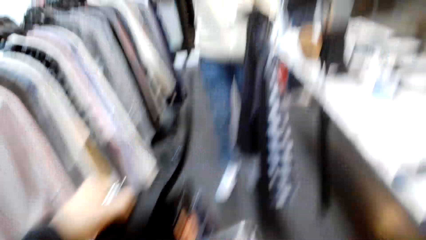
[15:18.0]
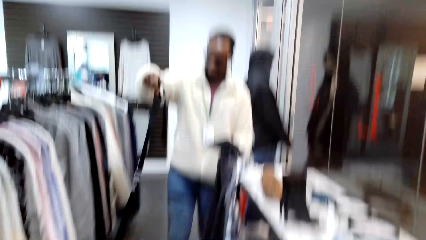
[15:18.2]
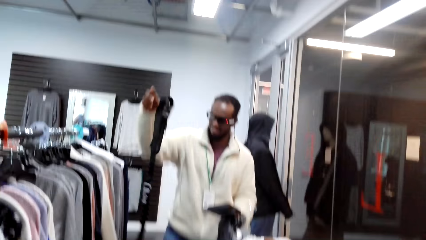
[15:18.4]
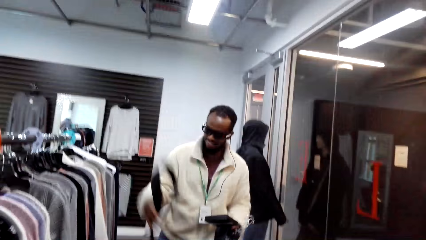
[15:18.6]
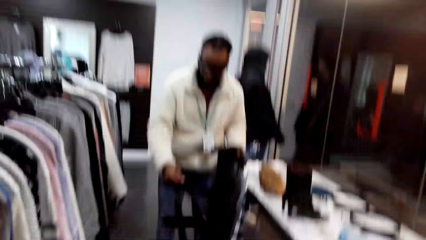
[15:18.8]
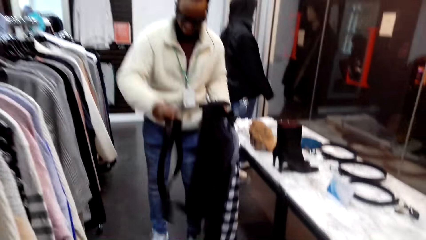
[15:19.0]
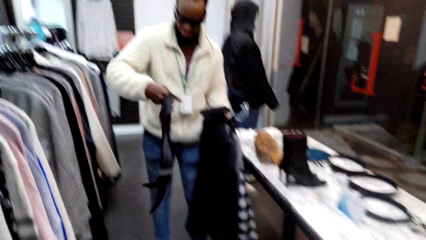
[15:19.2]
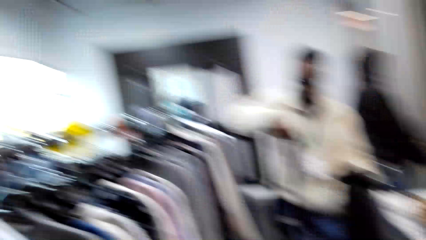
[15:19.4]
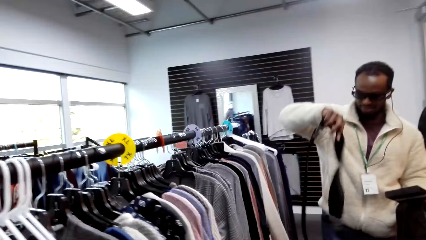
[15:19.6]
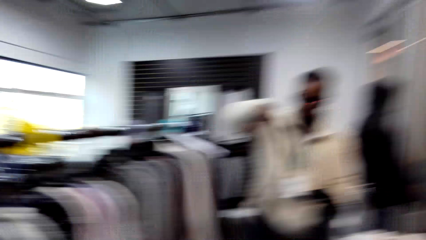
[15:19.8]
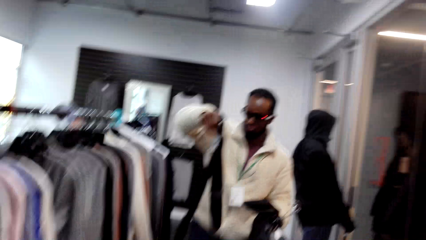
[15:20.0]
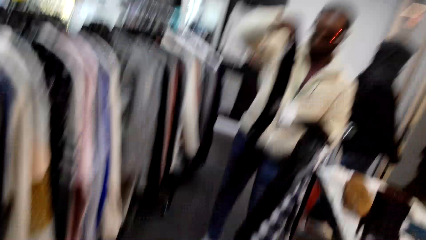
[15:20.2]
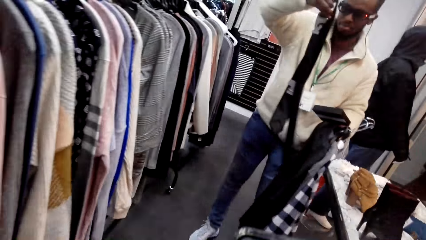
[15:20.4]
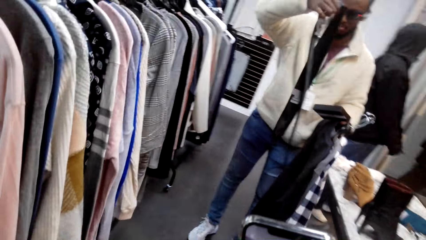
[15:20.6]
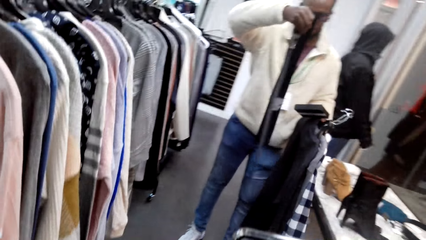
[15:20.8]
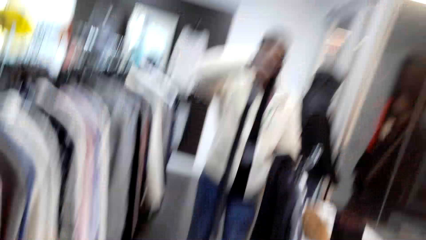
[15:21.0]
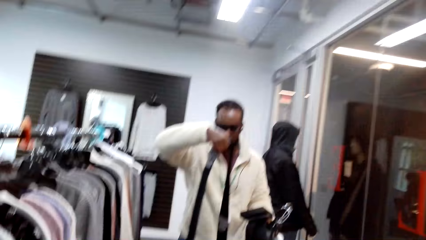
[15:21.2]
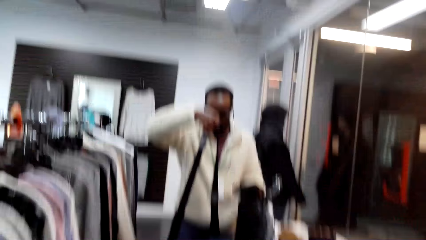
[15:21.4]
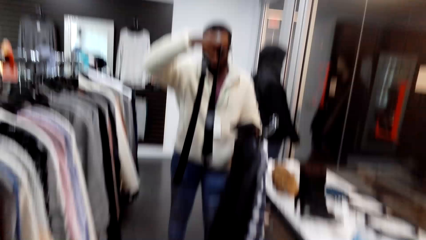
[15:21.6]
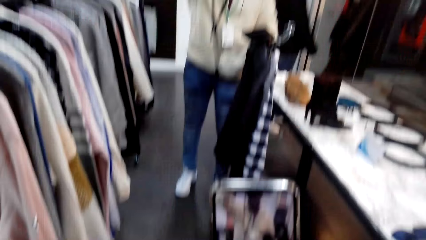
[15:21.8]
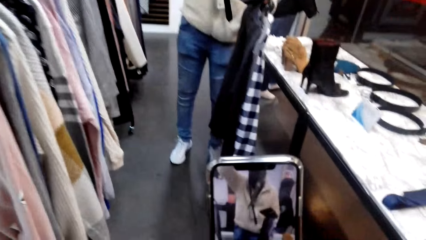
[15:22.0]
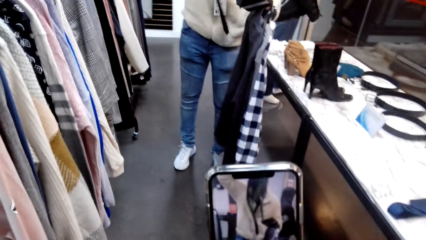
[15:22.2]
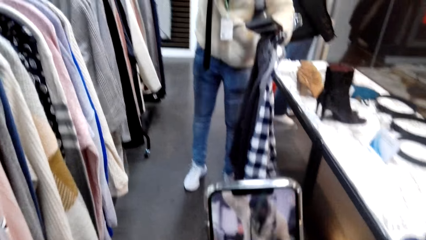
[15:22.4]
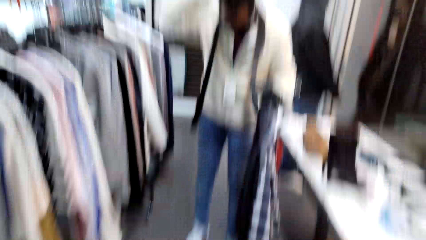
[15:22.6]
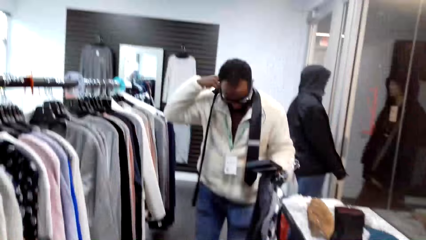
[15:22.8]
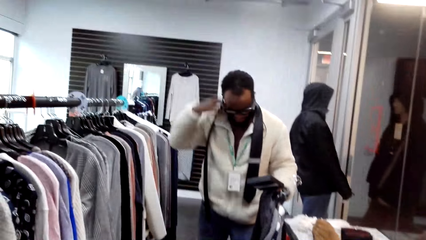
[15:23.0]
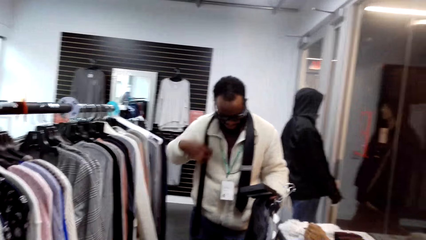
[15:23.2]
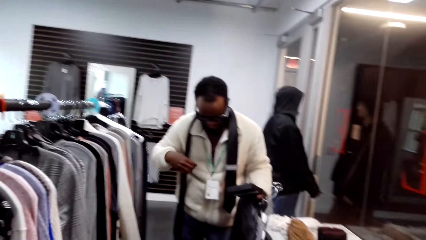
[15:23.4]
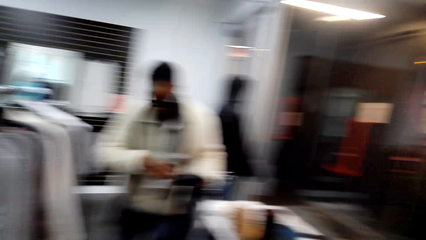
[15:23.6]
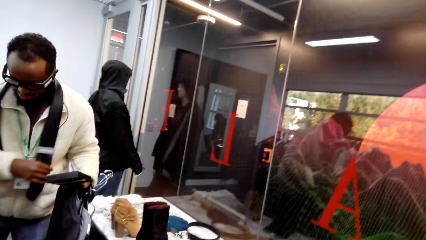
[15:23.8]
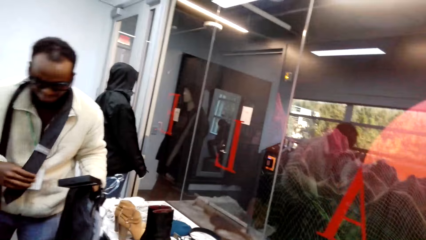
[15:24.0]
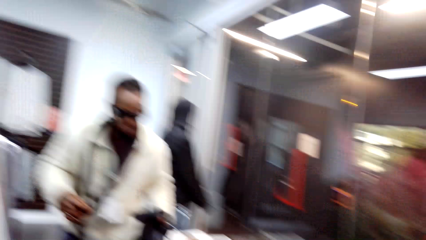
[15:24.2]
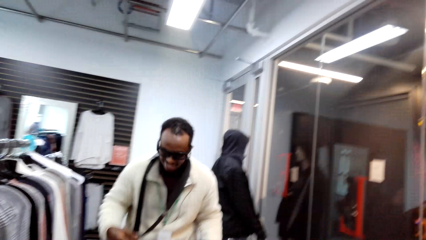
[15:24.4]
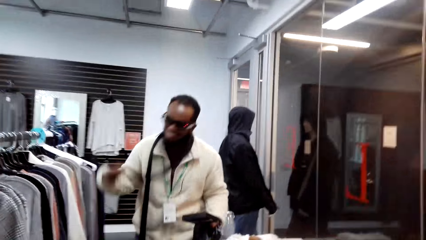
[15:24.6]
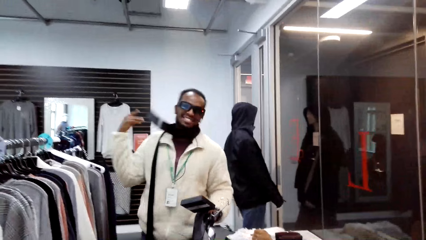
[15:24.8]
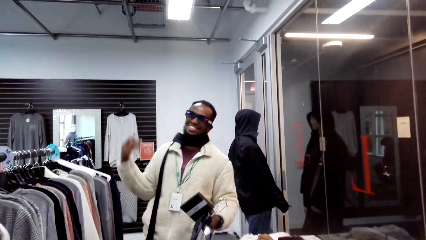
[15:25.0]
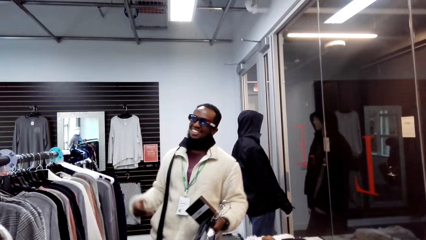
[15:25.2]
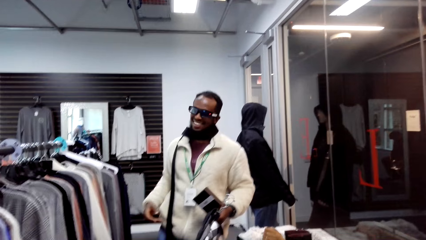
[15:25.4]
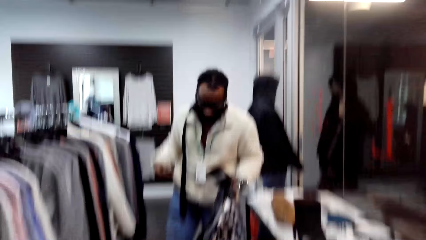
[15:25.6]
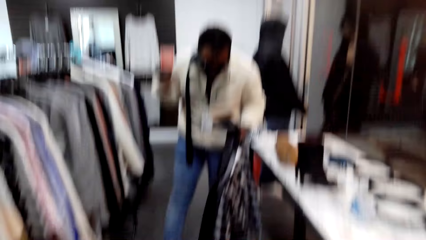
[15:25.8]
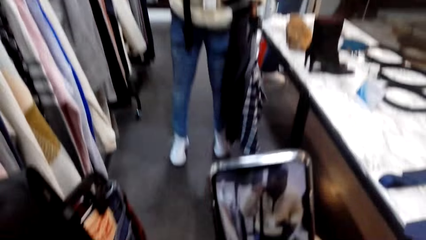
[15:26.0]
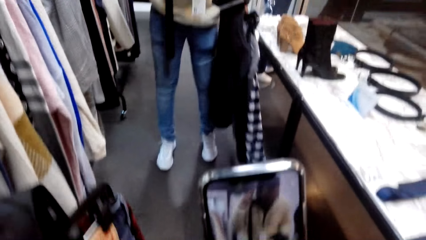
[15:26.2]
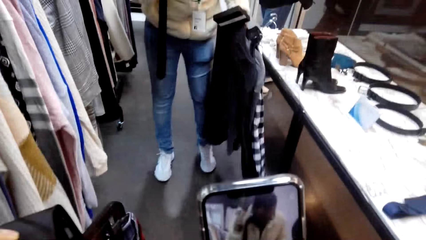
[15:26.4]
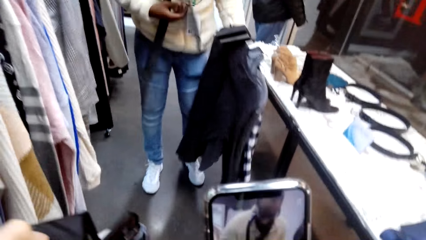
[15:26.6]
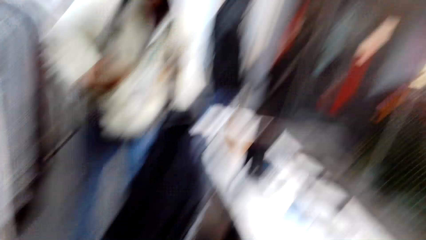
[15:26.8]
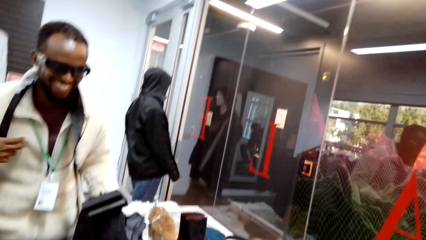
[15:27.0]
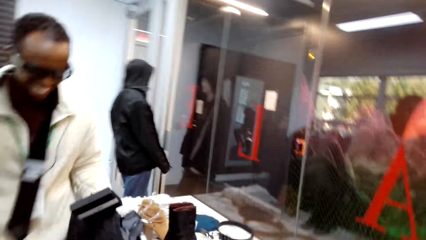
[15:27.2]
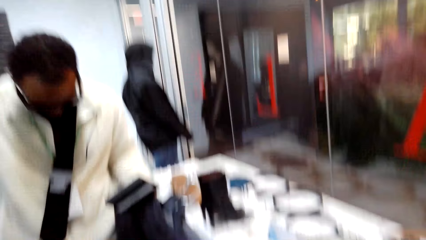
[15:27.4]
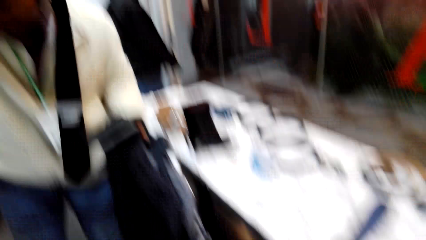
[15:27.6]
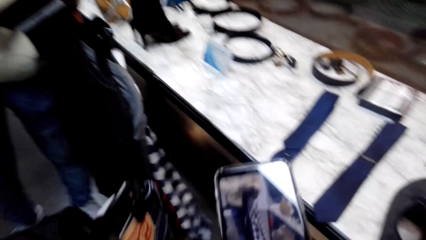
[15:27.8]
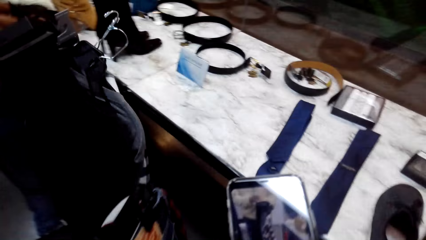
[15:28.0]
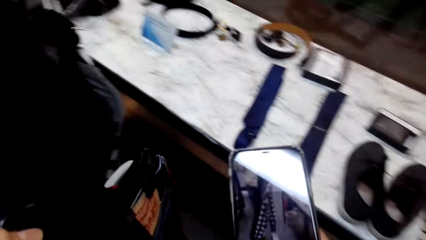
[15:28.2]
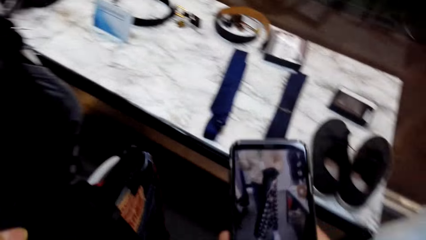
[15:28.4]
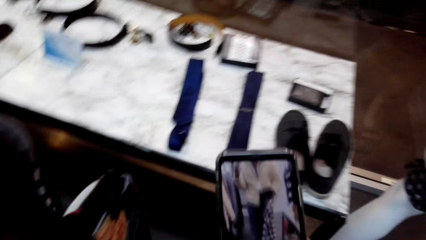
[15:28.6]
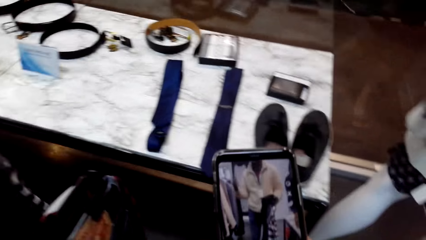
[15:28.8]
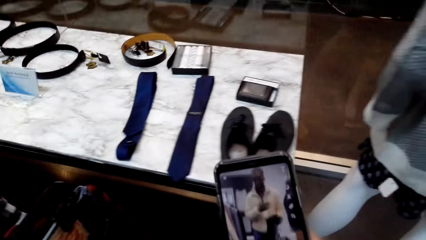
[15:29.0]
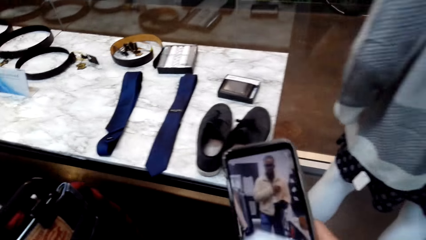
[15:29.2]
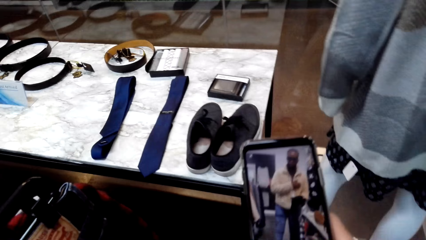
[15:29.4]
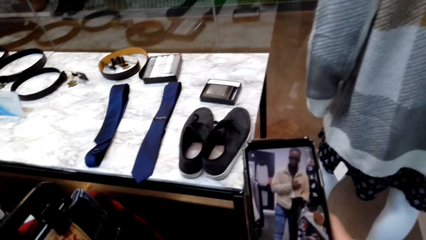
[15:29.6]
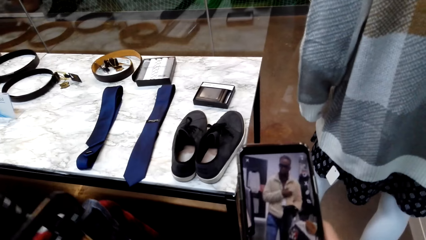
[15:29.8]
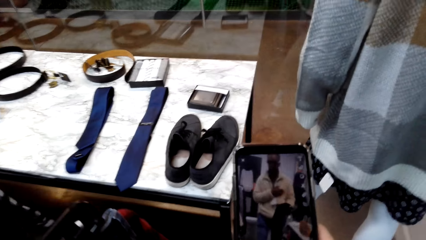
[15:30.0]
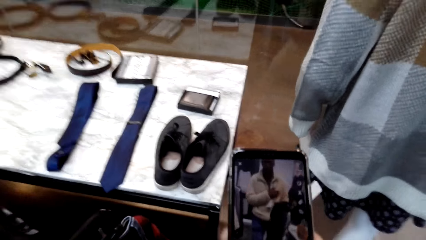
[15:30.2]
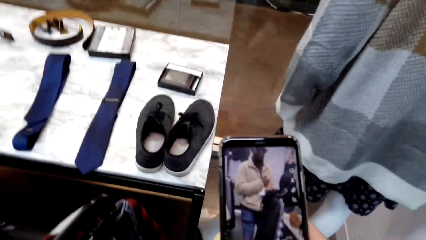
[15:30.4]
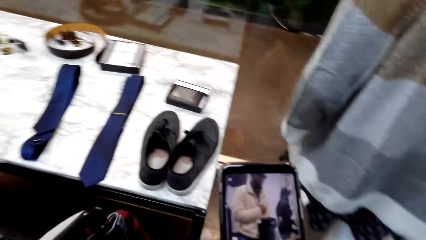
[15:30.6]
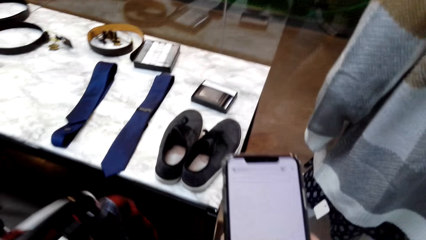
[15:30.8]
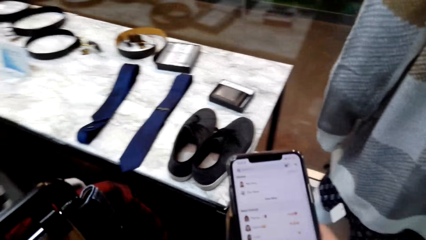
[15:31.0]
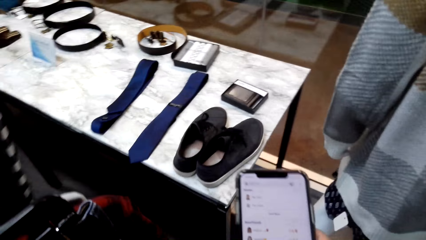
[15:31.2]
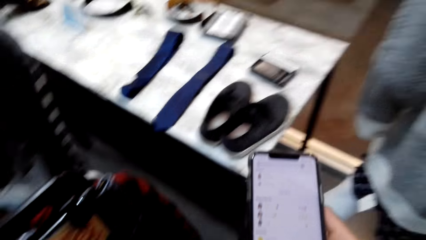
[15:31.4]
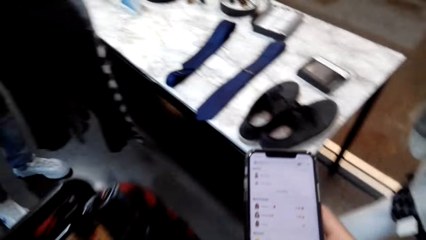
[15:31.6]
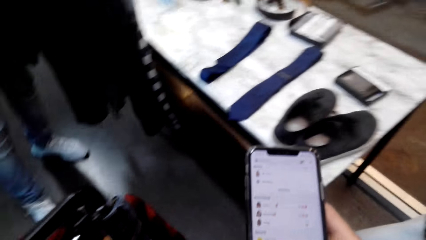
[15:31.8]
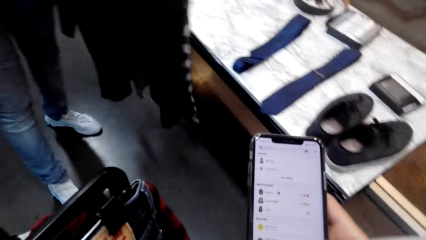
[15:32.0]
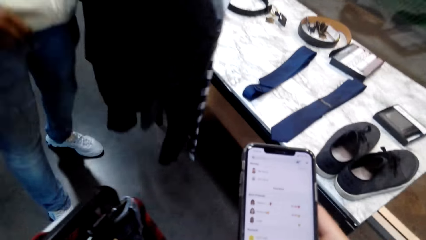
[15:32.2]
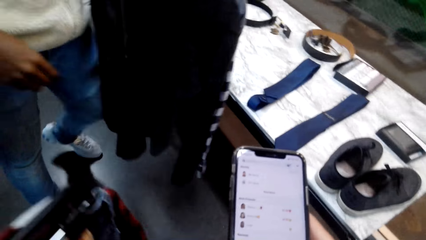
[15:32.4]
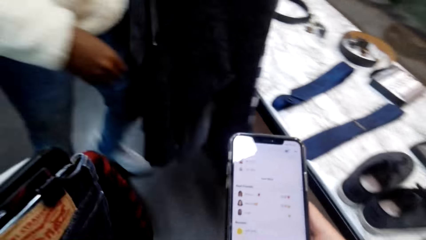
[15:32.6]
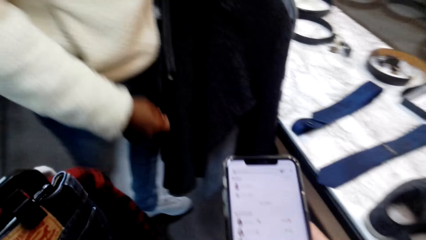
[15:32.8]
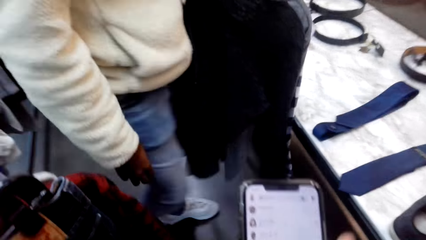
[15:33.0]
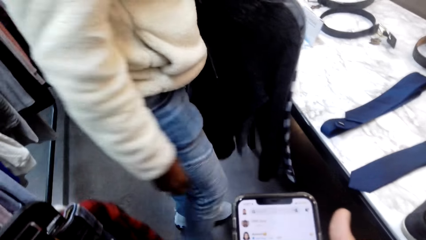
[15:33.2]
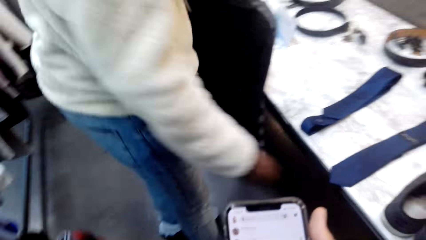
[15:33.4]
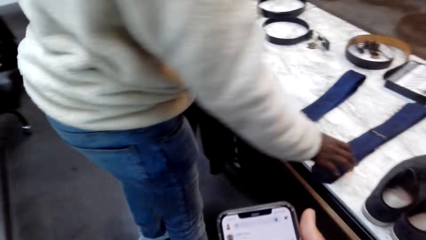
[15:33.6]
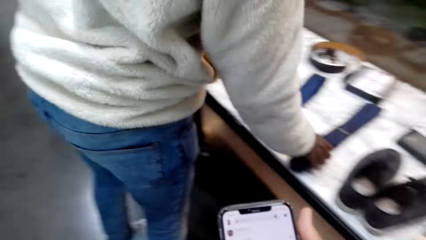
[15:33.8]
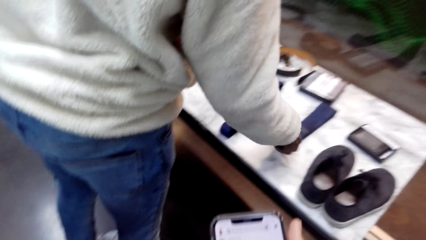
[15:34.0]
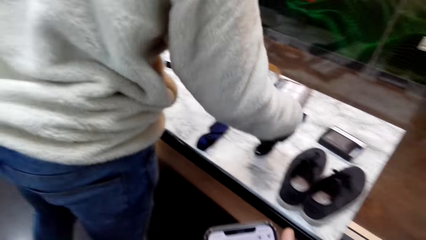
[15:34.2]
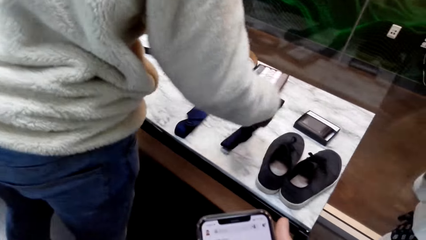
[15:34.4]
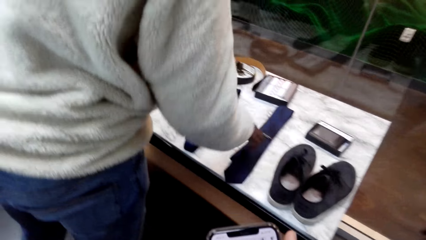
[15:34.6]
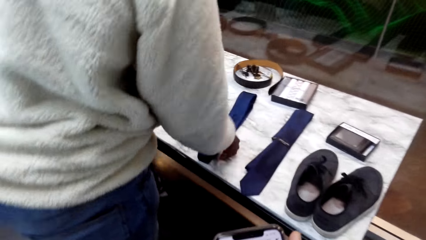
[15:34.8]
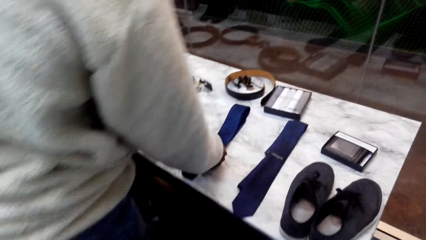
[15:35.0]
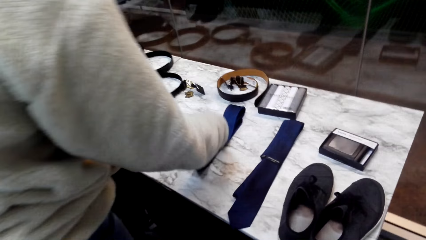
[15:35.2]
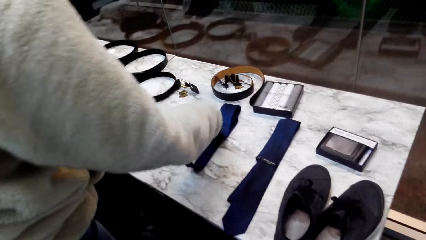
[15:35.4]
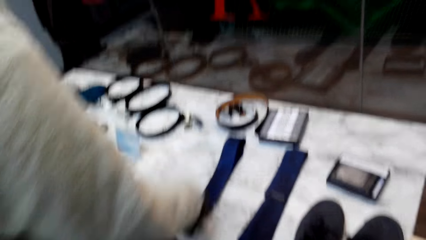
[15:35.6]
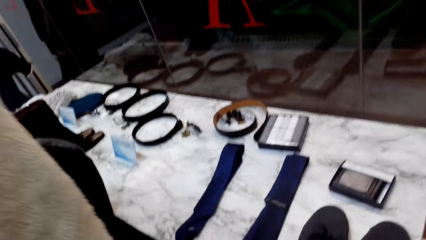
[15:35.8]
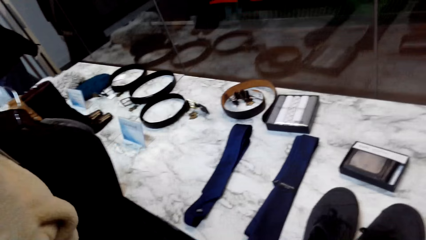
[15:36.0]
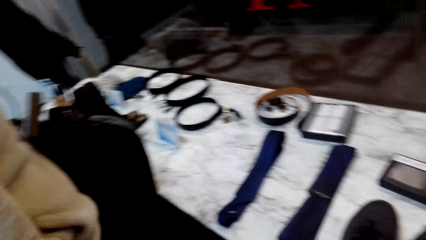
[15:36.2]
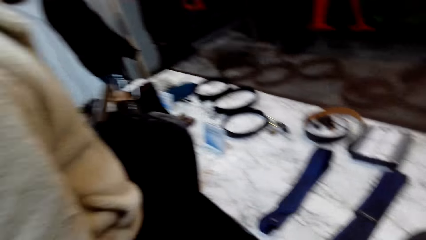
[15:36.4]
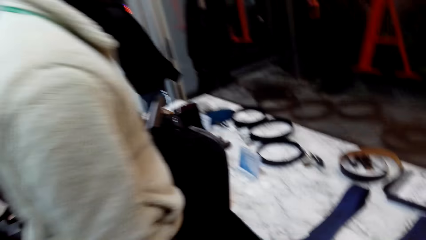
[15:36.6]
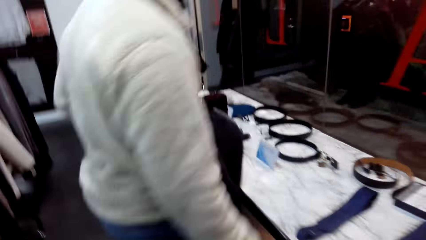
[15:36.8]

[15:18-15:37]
The camera wearer holds a phone and tie. A person holds the tie up with the right hand. The person picks up a tie. The camera wearer takes pictures with his phone. The person places the tie on the neck and adjusts the tie on the neck. The camera wearer turns the camera. He takes pictures with the phone. He walks around. He scrolls the phone. The person holds the tie with the right hand and holds another tie from the table.
